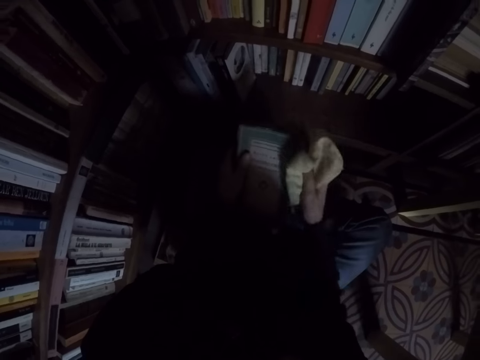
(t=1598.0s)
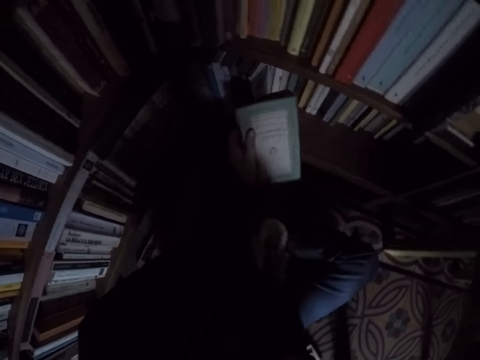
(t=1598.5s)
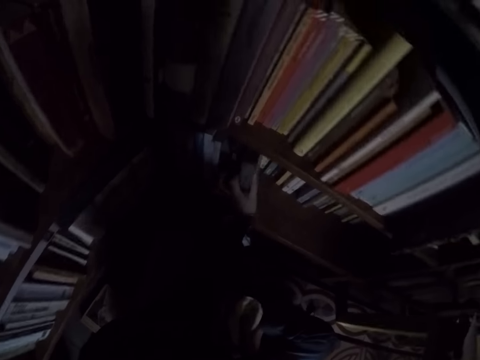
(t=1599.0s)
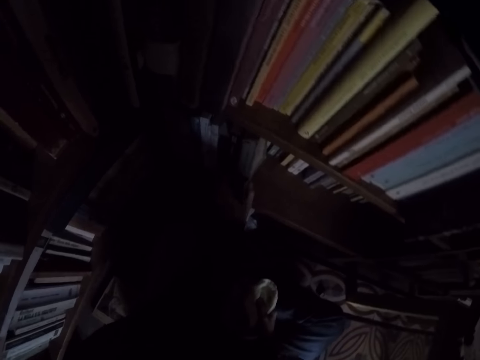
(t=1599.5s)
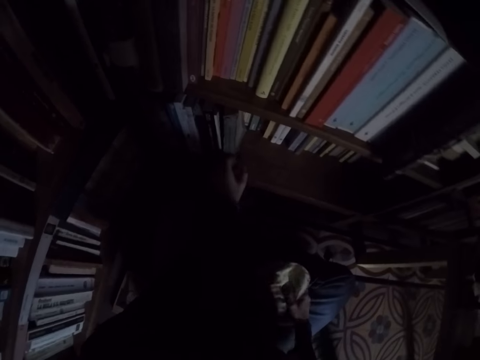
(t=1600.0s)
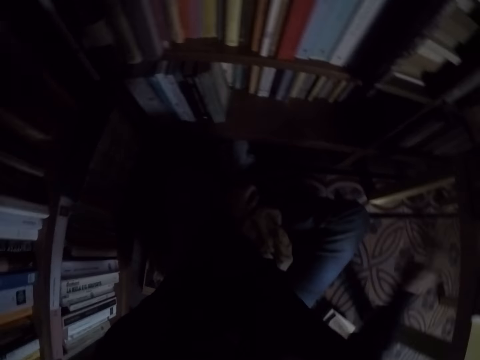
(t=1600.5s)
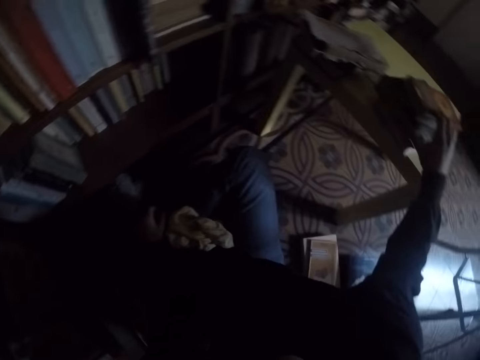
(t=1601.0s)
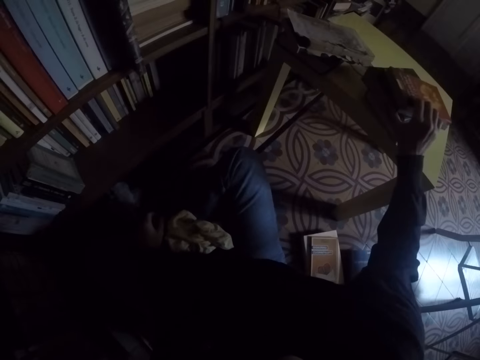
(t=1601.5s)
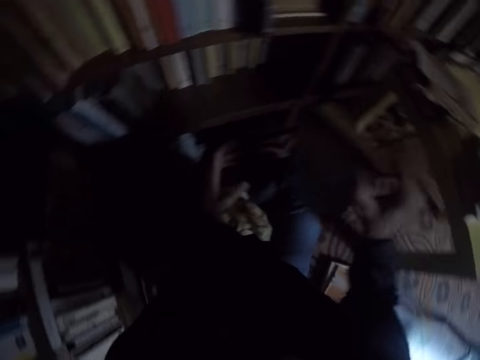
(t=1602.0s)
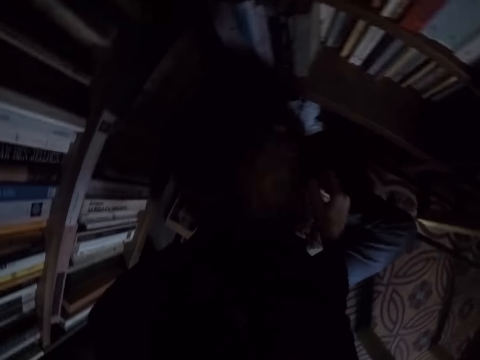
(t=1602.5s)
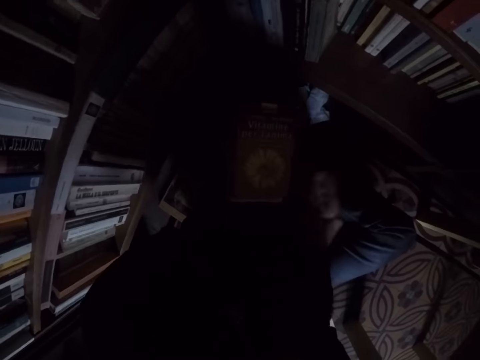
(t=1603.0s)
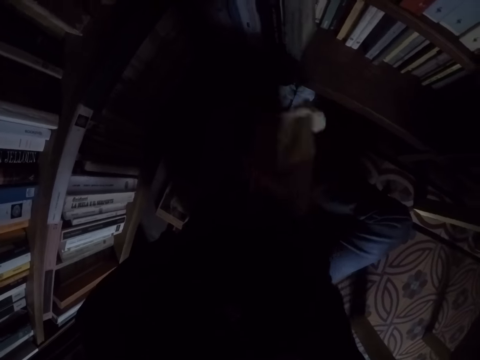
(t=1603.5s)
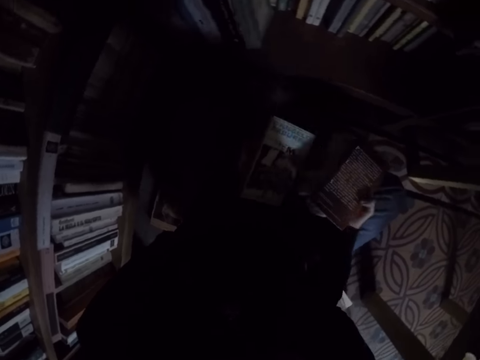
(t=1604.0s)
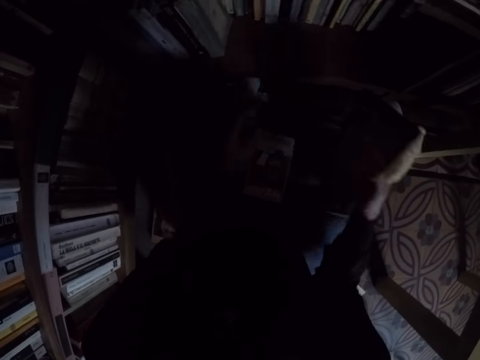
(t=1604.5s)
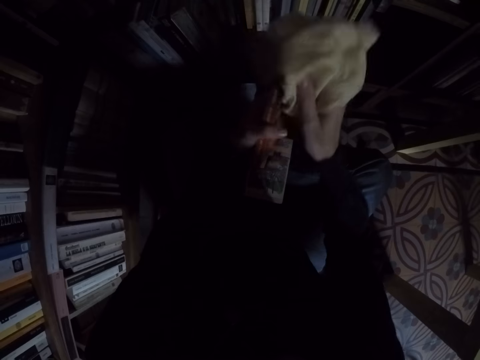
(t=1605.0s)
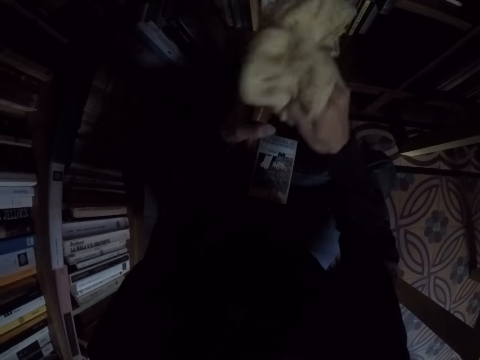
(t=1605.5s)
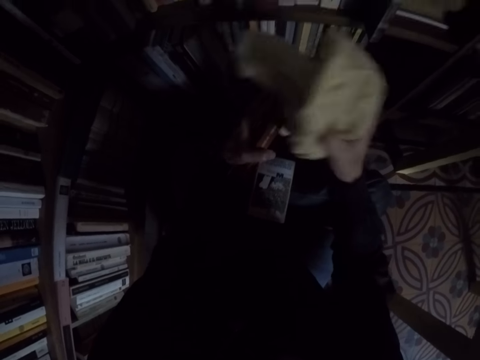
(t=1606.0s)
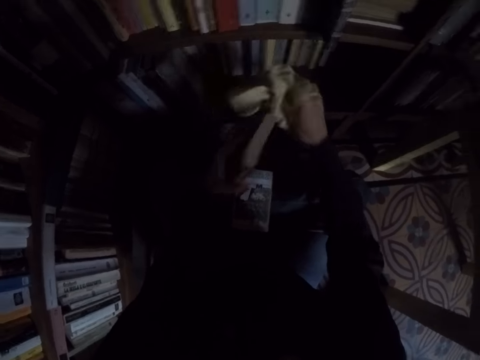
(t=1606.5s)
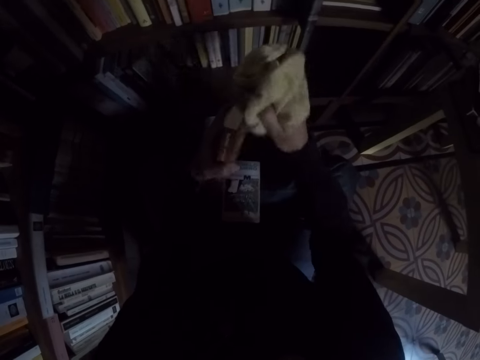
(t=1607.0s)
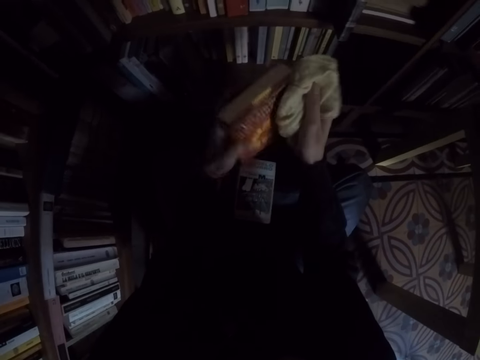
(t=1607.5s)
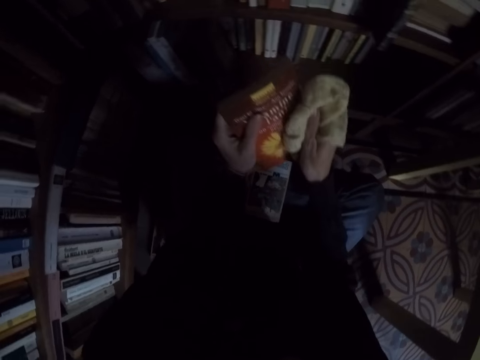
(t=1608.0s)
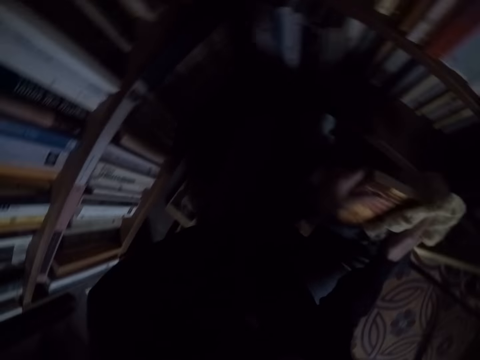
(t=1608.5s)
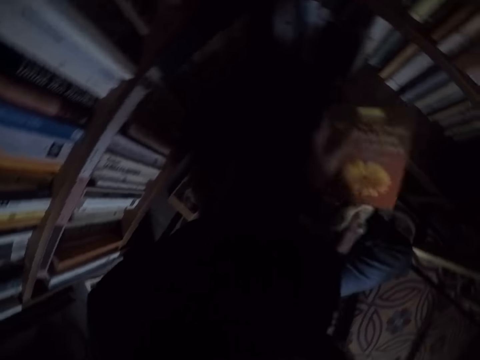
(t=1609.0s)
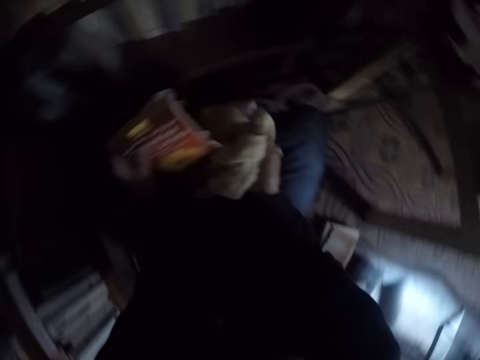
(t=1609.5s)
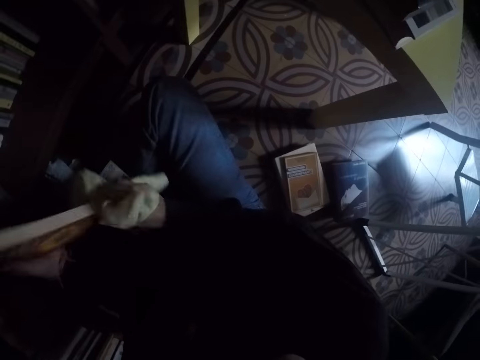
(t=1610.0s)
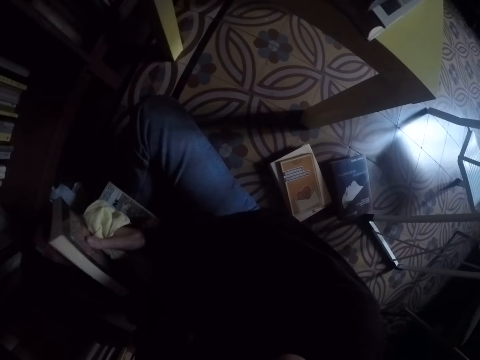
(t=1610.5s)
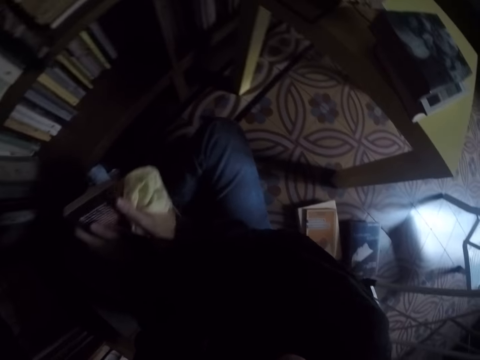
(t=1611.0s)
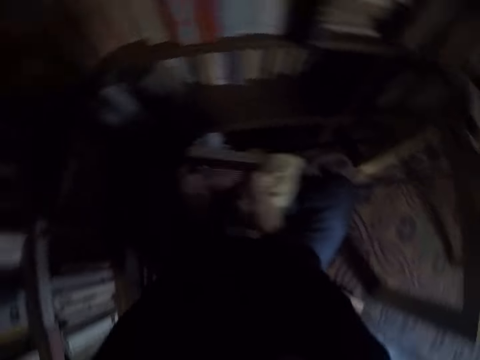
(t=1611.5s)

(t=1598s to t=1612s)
The camera wearer places the book in the bookshelf. He drops the rag on his leg. He picks some books from the pile of books on the table. He picks the rag from his leg. He separates the books with both his hands. He drops a book on his leg. He cleans the book with the rag.

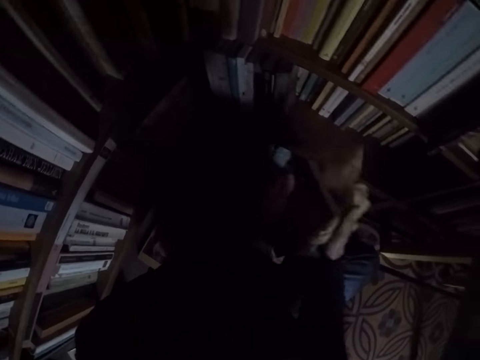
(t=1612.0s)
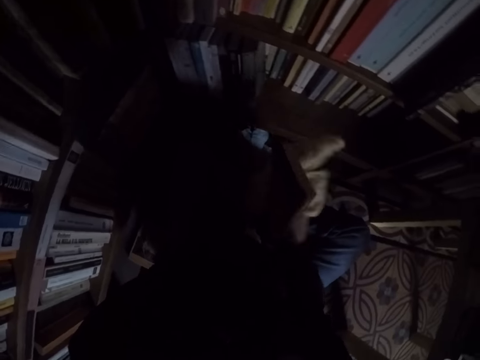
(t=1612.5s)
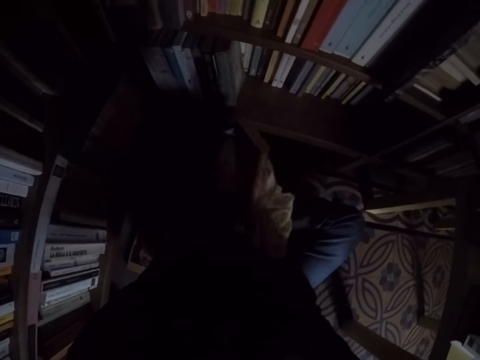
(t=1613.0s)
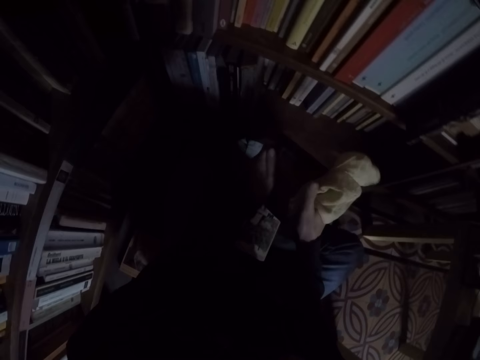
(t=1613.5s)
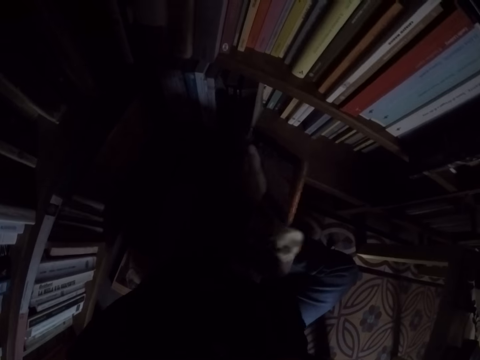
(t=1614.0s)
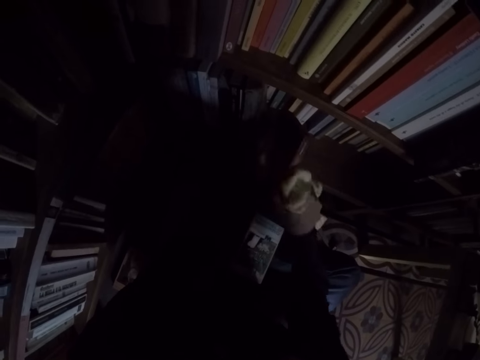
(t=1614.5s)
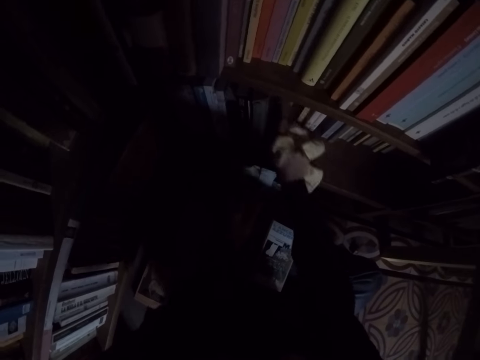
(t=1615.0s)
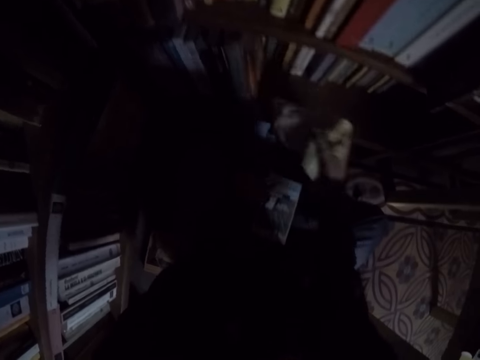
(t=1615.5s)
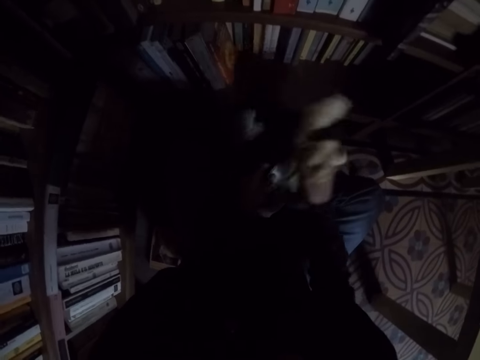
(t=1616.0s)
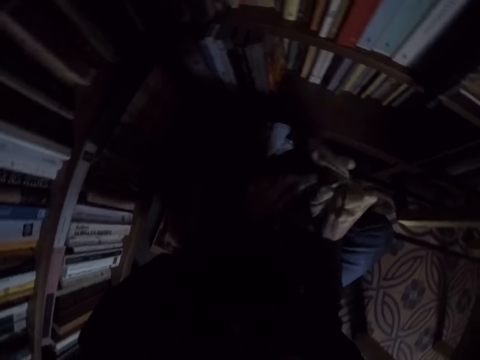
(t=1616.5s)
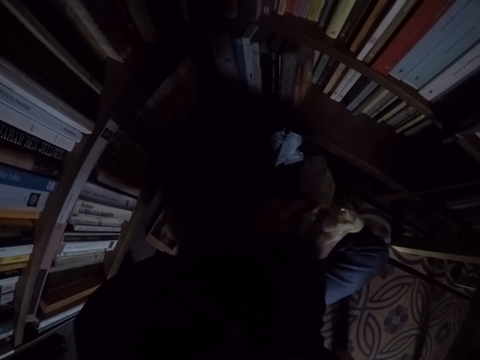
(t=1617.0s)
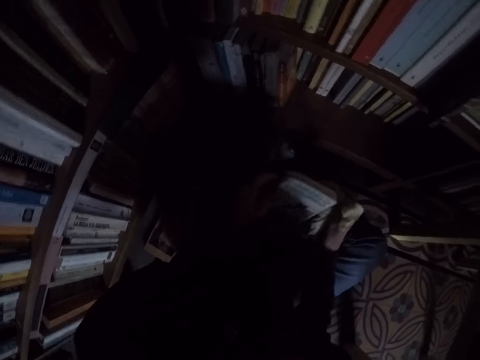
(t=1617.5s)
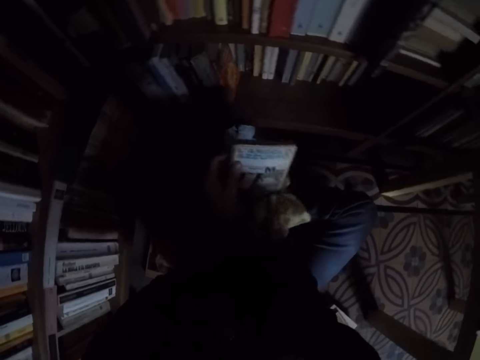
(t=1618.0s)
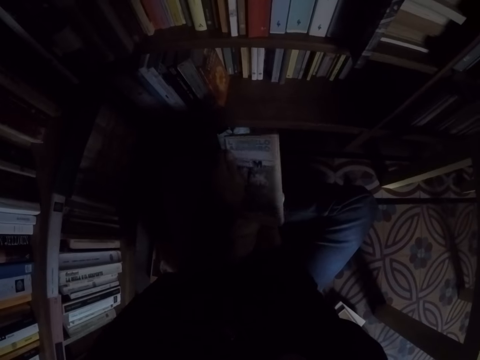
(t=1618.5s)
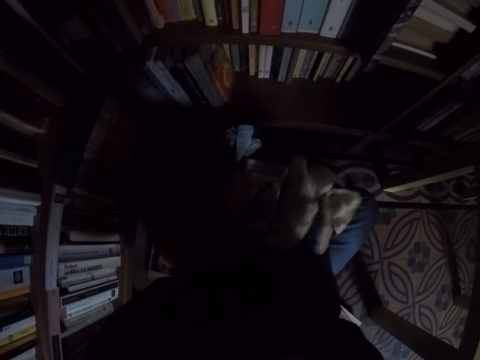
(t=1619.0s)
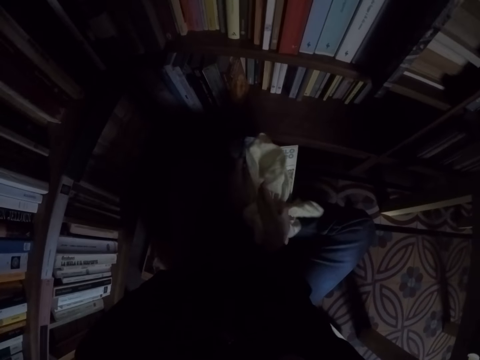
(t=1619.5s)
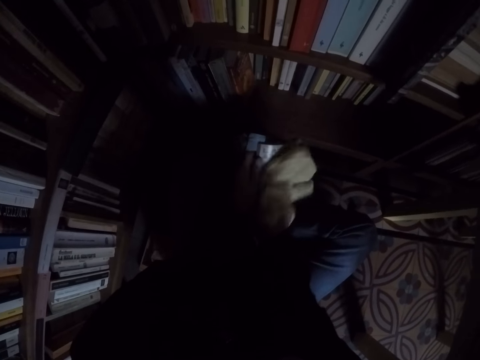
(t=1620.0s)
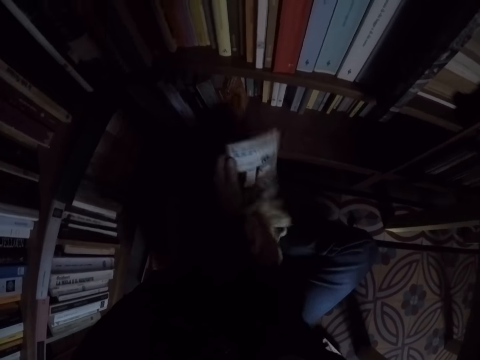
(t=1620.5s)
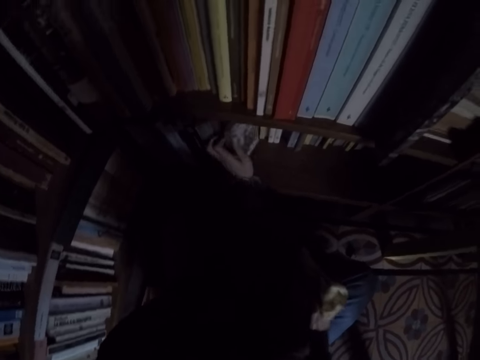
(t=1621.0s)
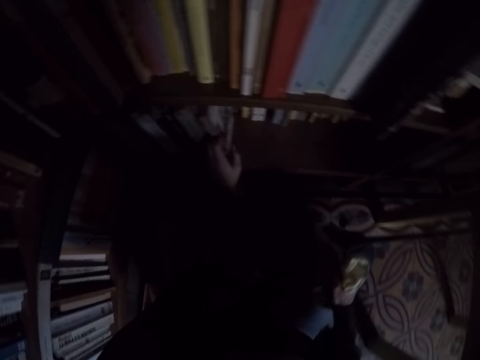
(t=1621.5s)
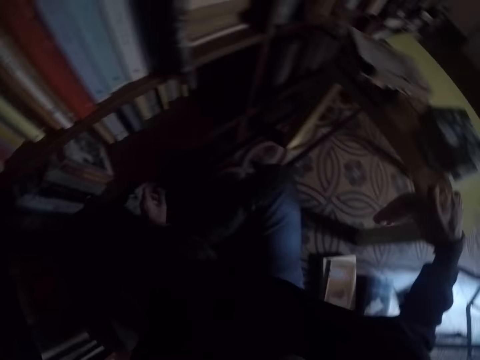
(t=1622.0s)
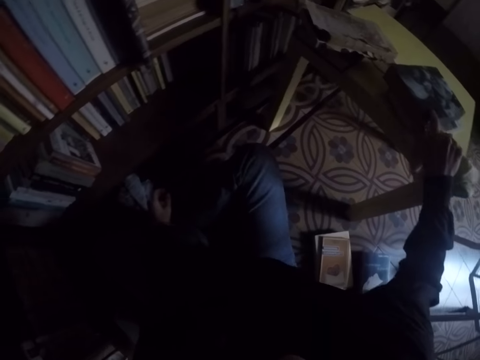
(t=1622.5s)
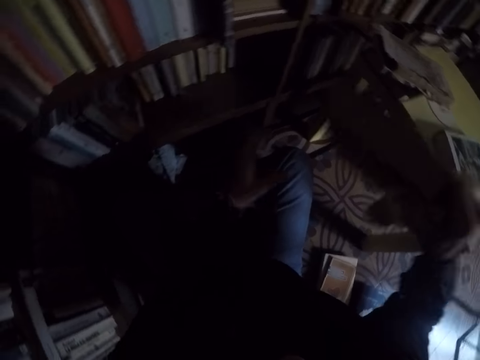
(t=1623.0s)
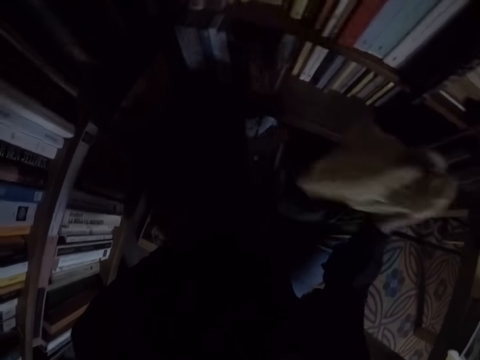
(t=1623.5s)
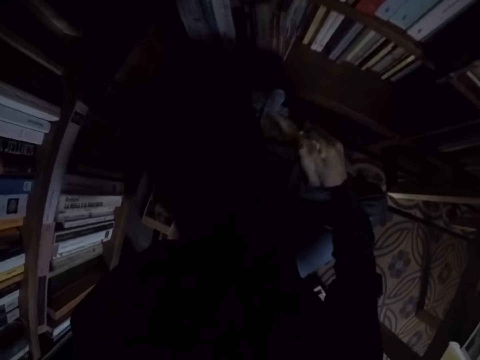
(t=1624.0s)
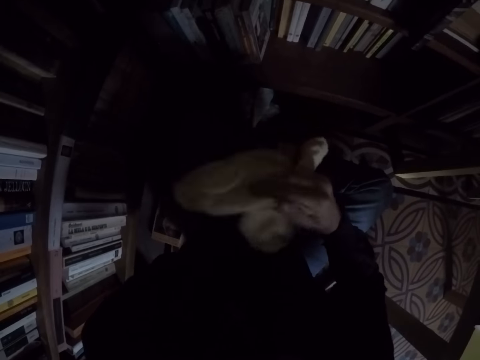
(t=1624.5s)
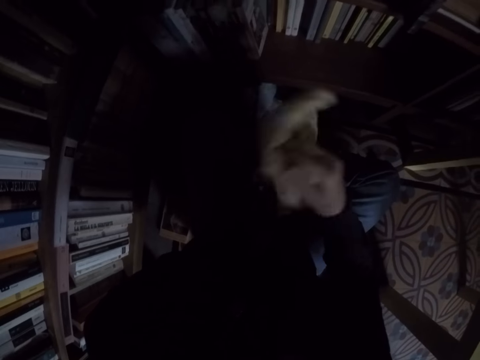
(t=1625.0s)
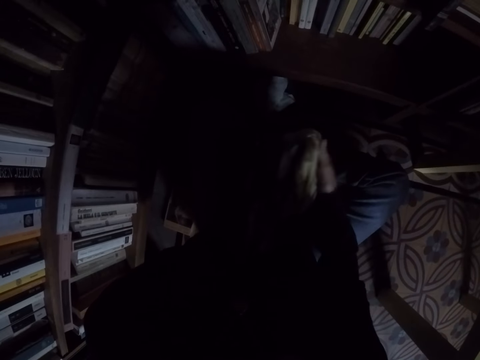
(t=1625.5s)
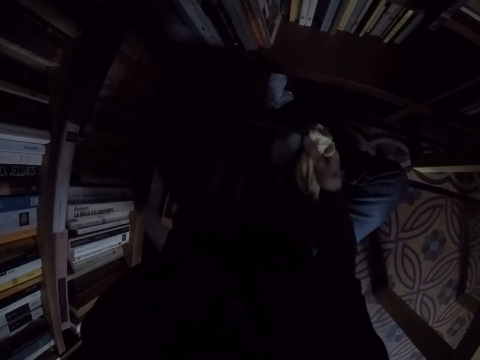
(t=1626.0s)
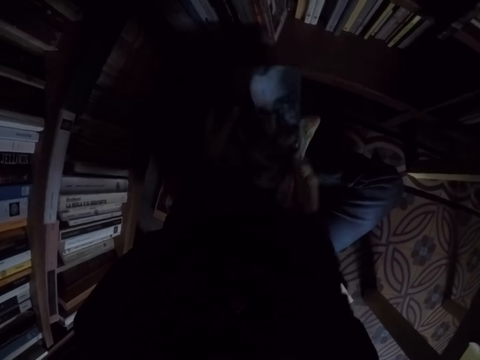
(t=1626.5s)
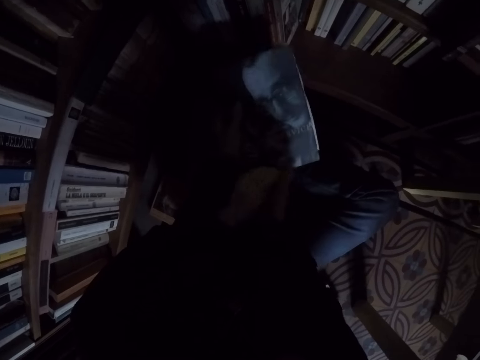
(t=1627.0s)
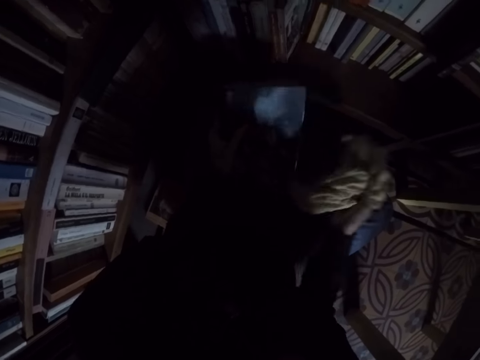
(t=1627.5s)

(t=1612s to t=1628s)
The camera wearer places the book in the bookshelf. He picks the book from his leg. He cleans the book with the rag. He places the book in the bookshelf. He picks another book from the pile of books on the table. He cleans the book with the rag.
